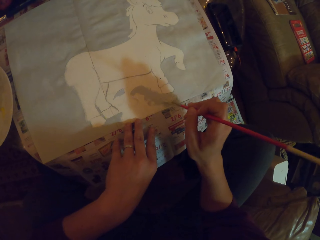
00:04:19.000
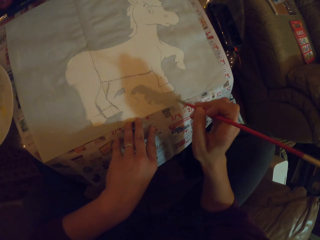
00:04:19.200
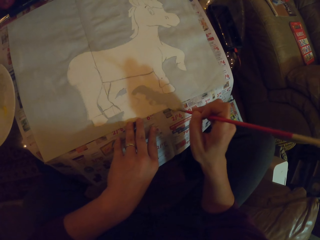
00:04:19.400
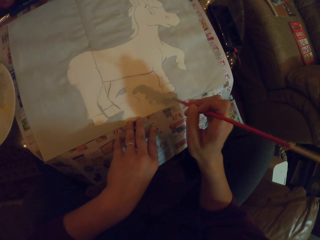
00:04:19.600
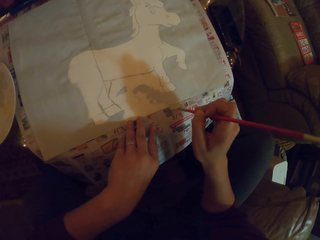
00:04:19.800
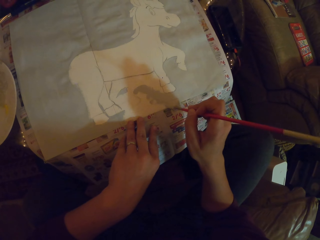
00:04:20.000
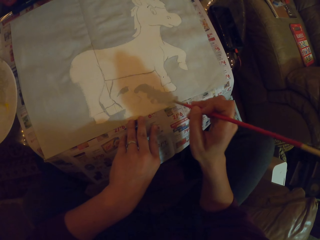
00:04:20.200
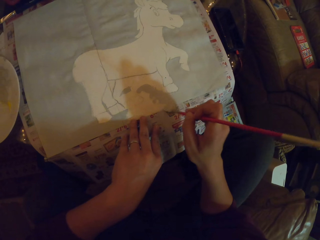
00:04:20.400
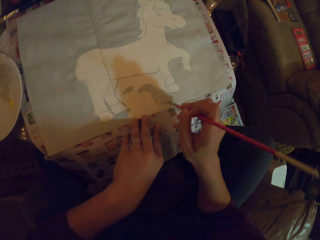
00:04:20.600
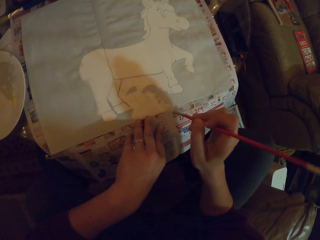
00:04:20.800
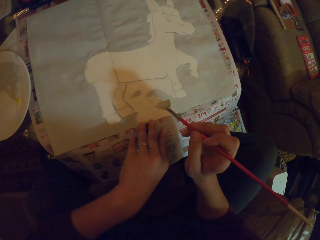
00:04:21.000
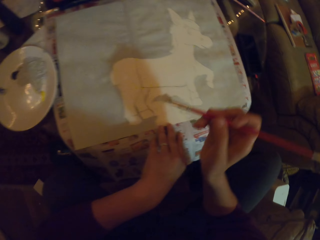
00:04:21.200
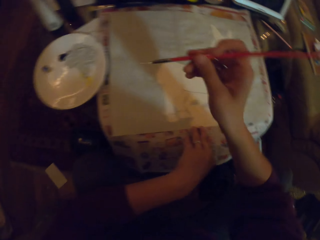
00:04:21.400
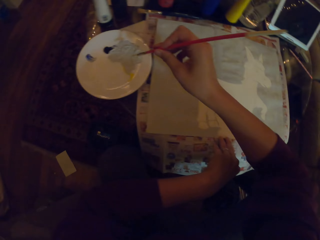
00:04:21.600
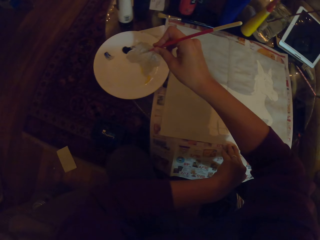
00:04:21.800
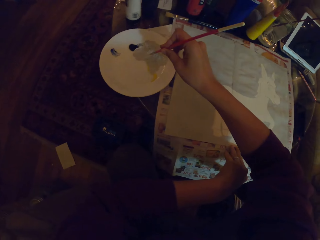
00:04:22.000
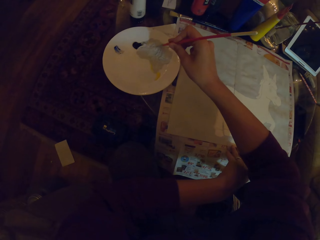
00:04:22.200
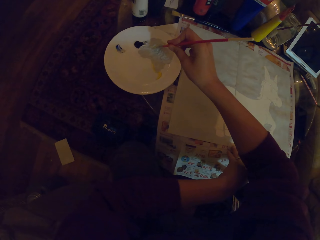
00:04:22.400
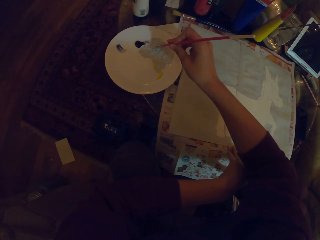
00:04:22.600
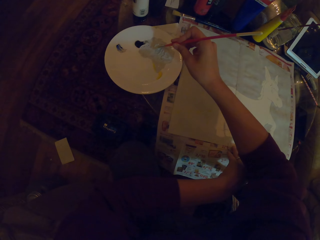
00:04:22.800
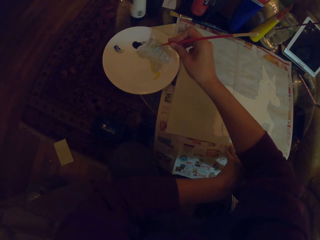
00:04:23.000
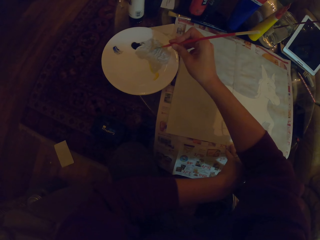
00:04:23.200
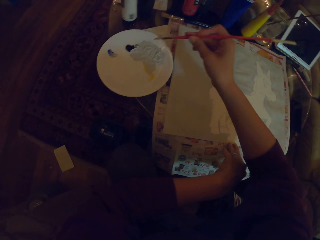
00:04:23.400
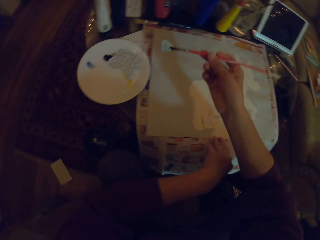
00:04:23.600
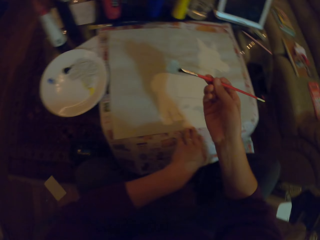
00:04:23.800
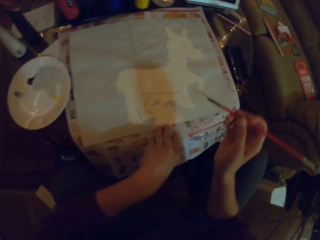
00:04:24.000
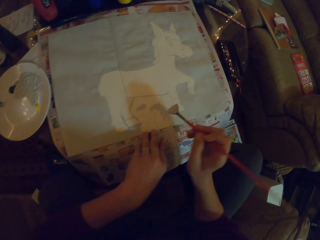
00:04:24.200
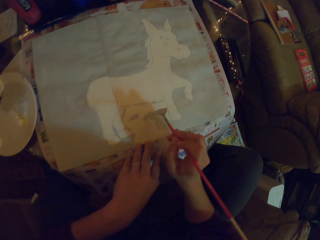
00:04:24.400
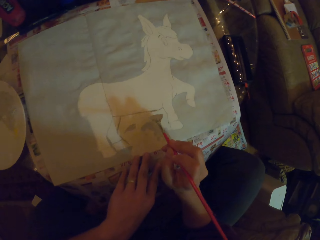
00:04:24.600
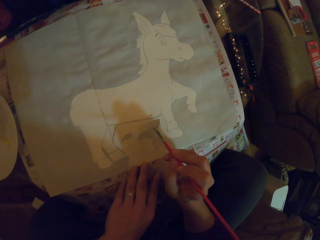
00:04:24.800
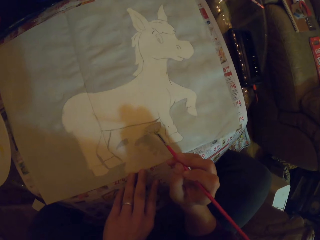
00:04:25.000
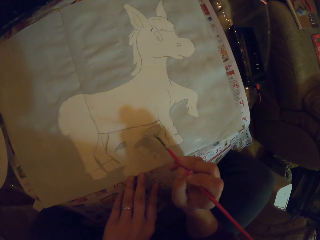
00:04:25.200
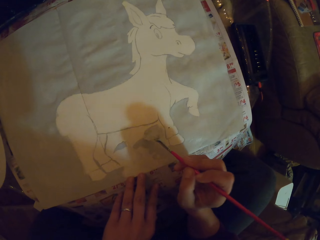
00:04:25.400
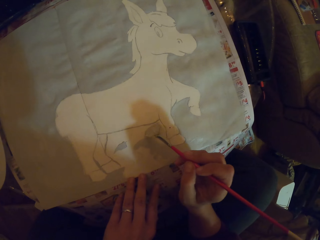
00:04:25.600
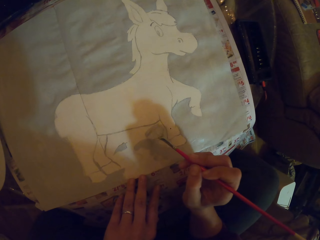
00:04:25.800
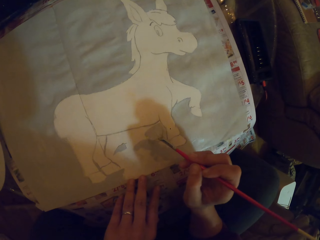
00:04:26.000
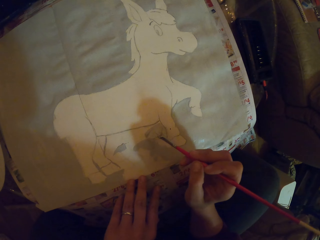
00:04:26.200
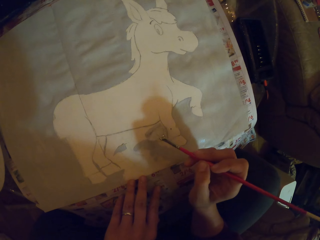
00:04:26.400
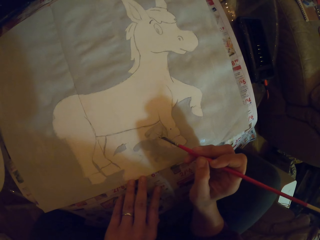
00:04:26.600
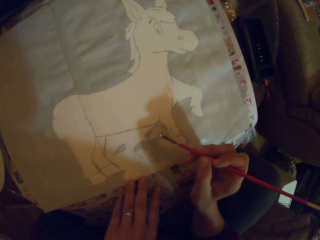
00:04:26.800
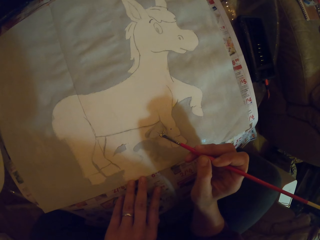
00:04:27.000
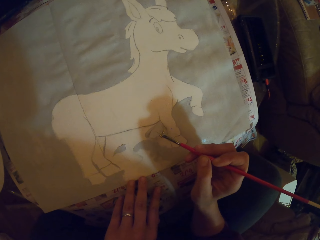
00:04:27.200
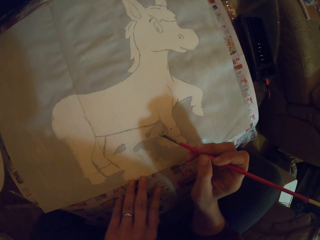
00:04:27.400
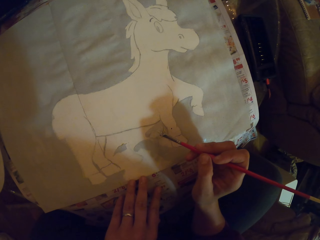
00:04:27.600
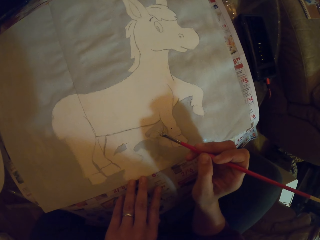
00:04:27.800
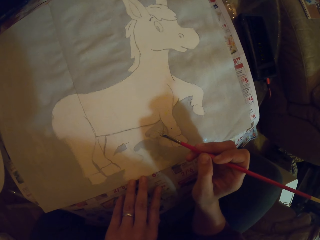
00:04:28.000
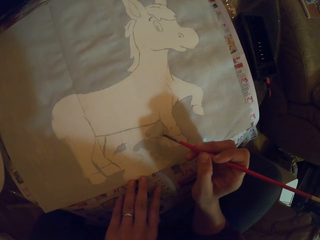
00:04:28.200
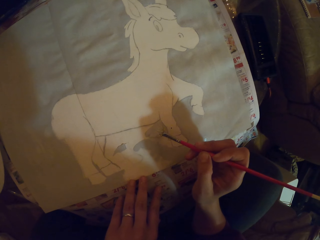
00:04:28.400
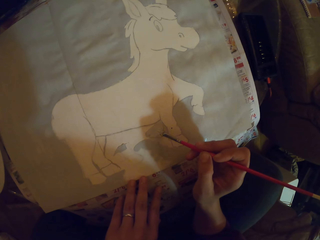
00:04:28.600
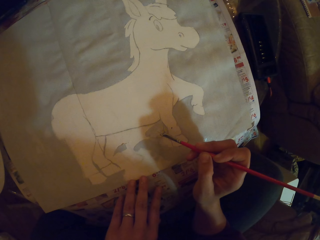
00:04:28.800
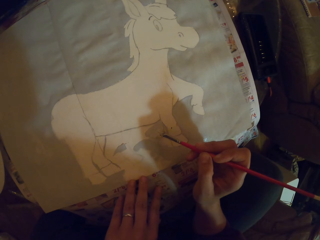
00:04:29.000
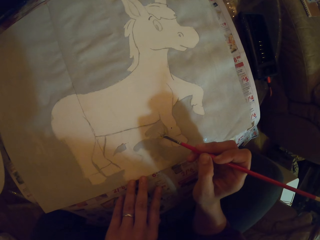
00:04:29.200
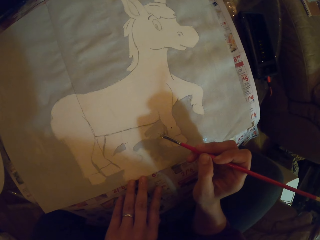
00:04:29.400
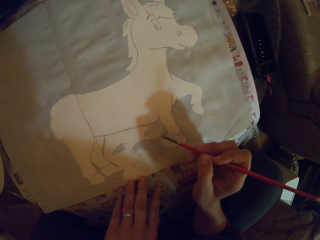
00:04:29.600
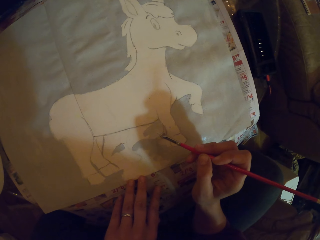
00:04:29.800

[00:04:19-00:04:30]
The camera wearer puts the brush on the paint. They take the paint on the plate with the paint brush. They paint on the paper with the paint brush.

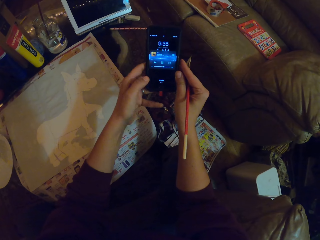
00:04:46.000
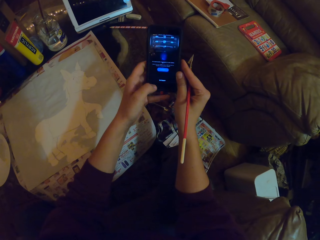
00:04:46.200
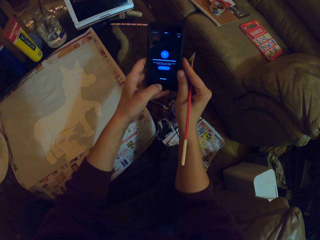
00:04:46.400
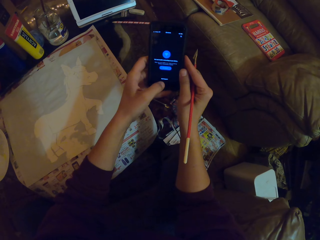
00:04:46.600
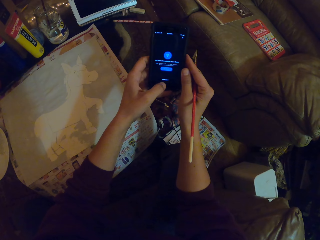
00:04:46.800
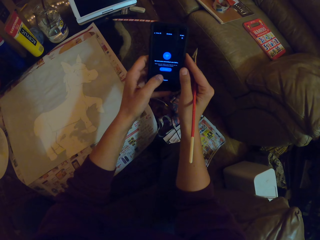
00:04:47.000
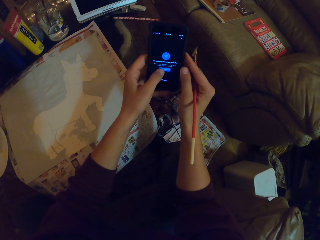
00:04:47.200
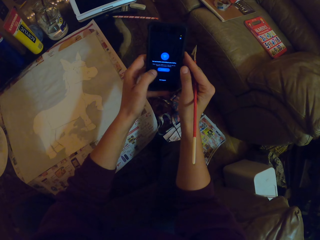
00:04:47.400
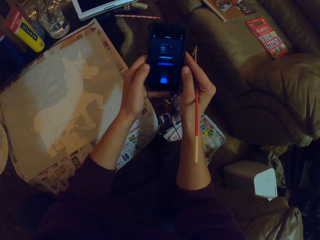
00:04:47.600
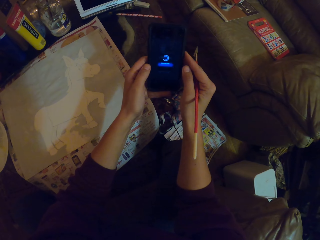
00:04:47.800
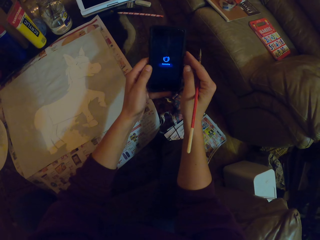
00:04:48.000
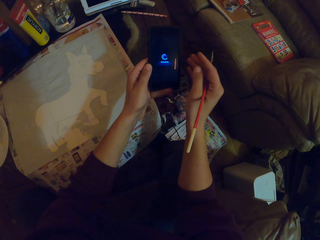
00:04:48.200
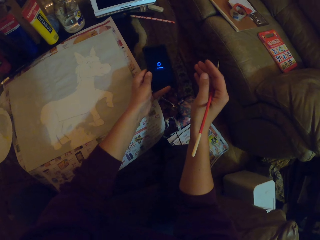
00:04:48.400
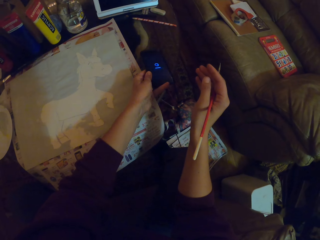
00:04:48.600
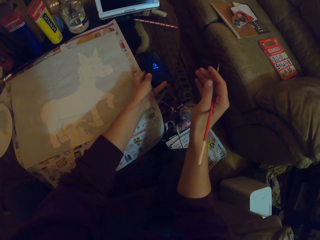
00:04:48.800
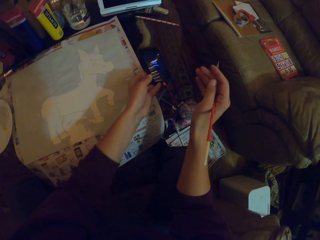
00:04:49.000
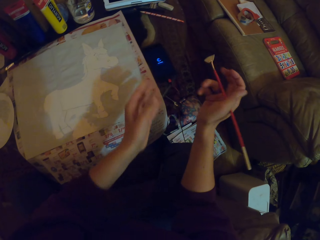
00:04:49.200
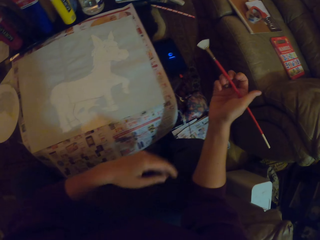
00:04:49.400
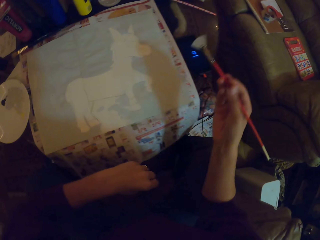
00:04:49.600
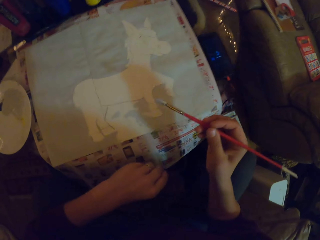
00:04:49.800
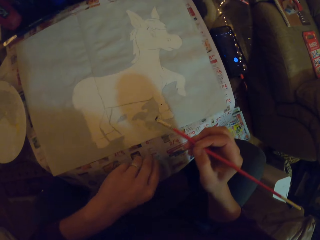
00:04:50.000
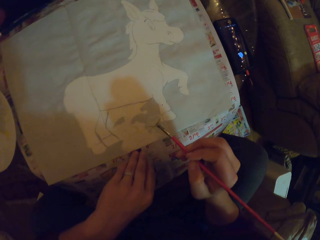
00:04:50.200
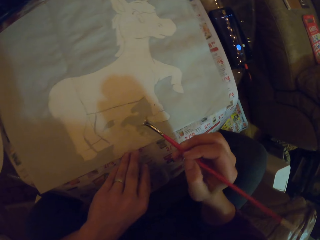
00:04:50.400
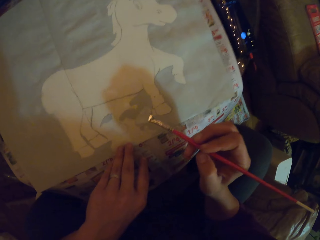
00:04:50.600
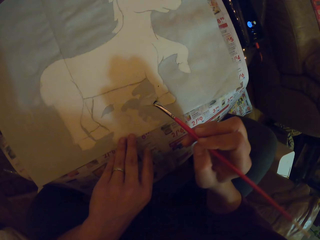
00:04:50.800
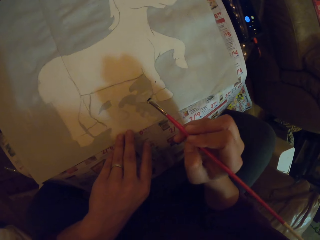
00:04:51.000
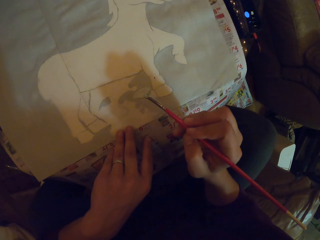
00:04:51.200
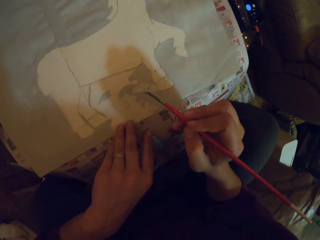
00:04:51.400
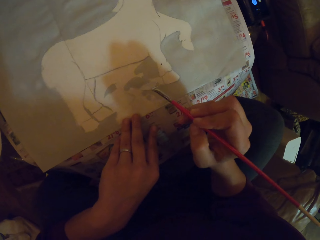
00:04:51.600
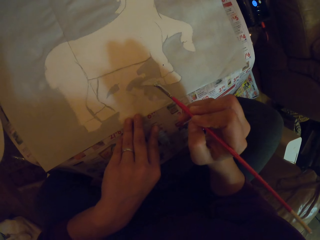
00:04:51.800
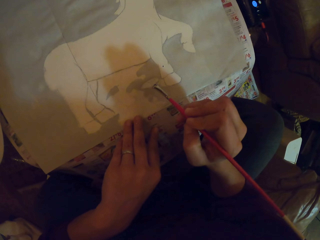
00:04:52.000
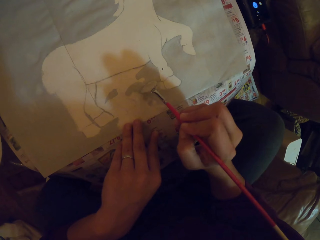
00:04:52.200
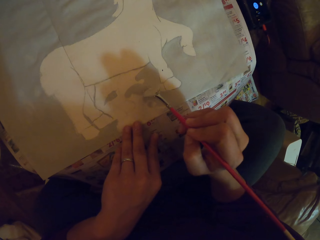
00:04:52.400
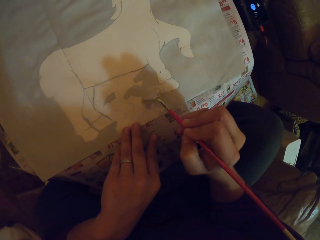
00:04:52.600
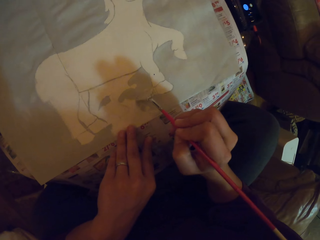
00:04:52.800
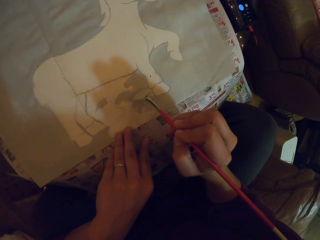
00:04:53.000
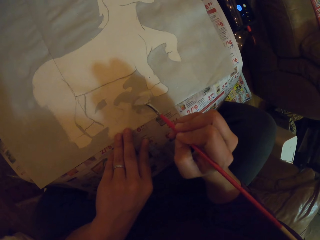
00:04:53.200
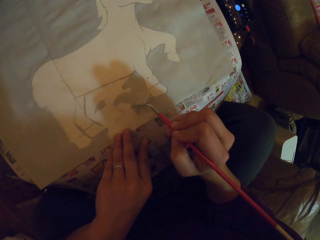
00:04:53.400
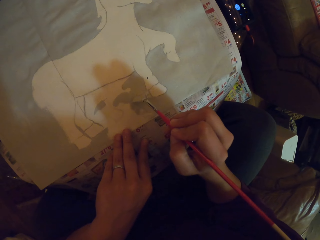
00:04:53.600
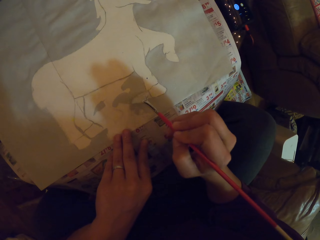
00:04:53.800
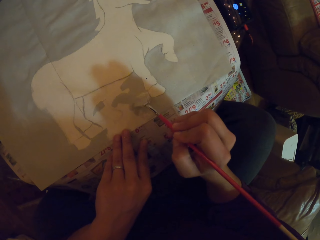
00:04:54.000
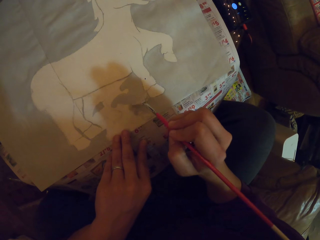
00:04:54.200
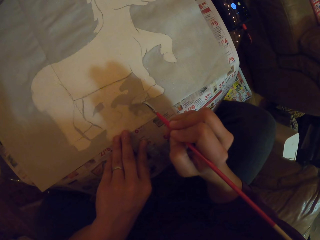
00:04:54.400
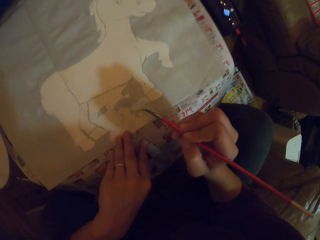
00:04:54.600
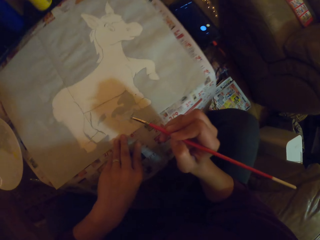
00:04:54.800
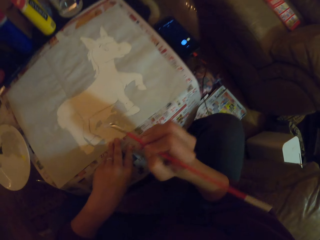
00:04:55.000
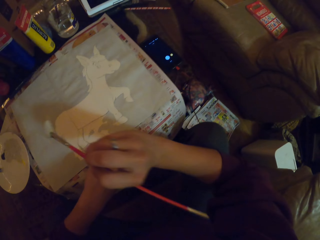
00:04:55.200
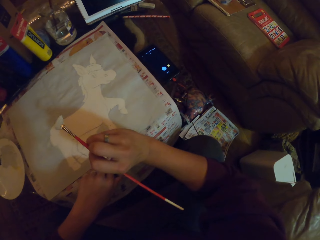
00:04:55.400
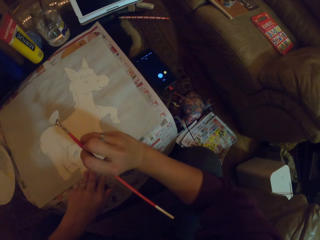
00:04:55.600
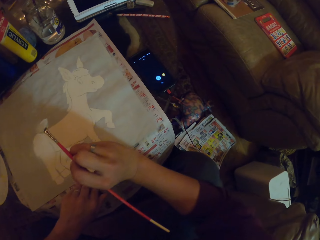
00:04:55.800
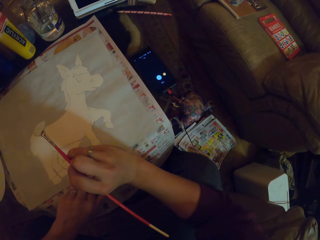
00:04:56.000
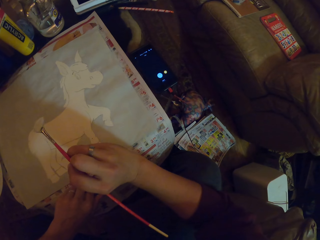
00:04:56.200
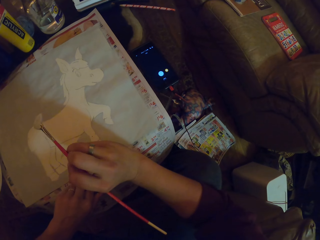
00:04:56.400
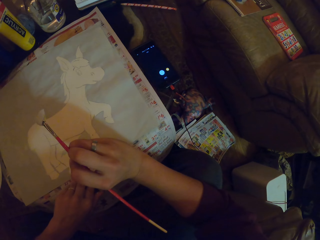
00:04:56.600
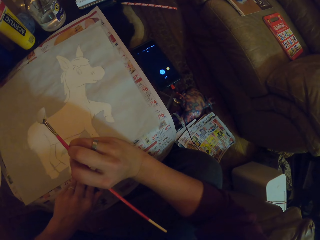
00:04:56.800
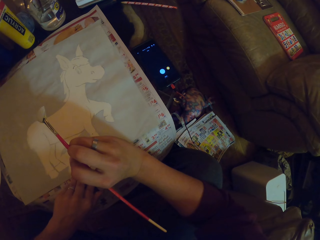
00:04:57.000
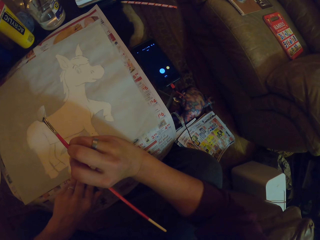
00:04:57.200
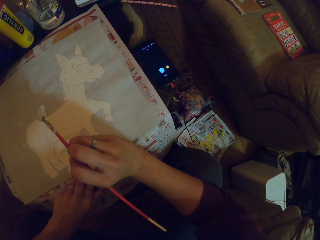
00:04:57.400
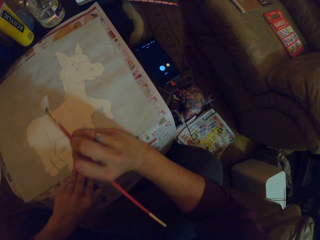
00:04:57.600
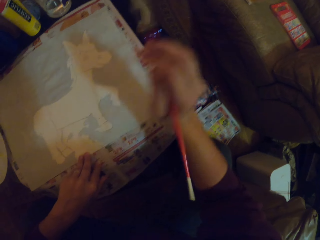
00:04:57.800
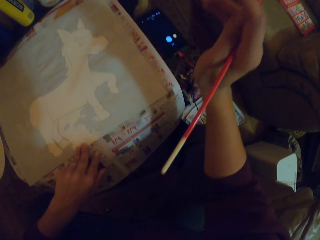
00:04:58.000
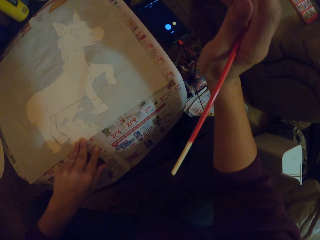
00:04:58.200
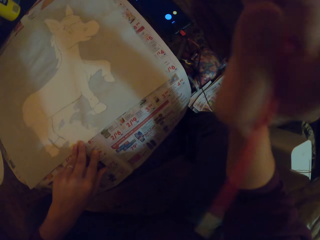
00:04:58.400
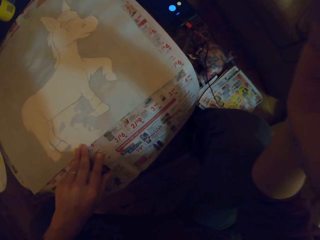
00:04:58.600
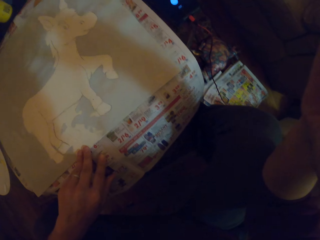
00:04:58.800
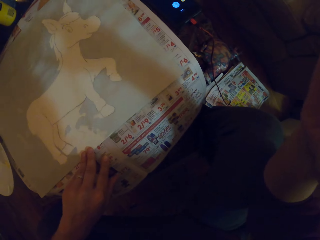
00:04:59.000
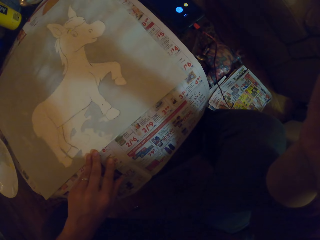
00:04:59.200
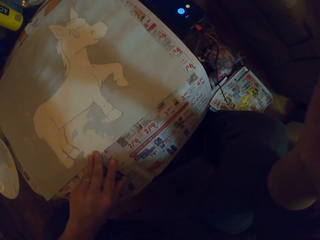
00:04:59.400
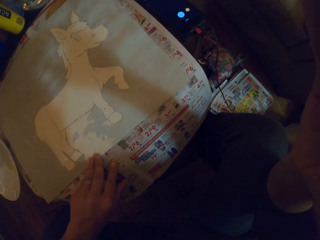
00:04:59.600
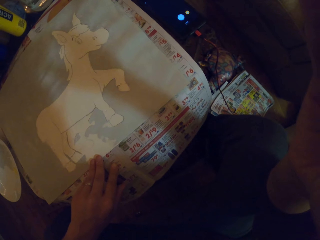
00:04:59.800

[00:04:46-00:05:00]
The camera wearer scrolls the phone. They put down the phone. They paint a picture on the drawing books. They lift up the paint brush. They look at the paint. They fold the hand. They look at the paint. They lift up the hand.
